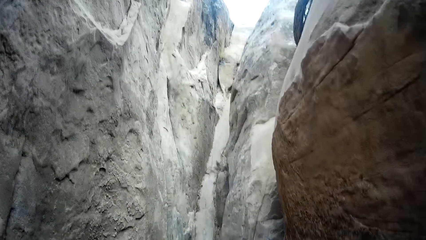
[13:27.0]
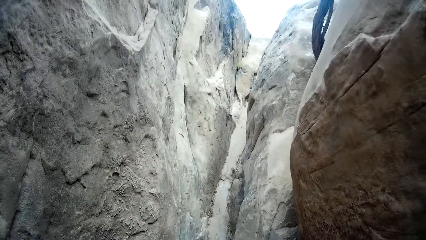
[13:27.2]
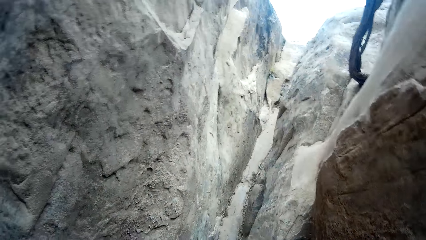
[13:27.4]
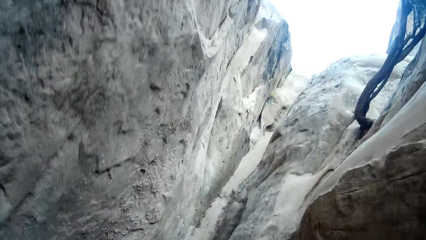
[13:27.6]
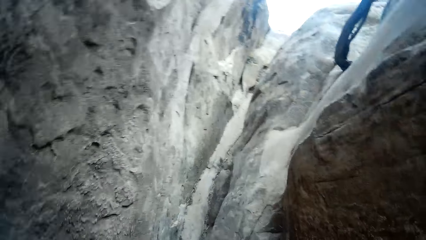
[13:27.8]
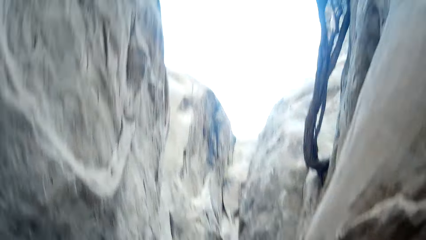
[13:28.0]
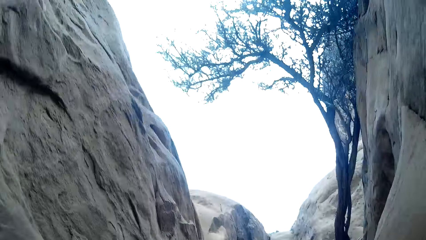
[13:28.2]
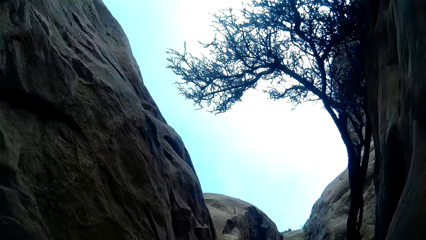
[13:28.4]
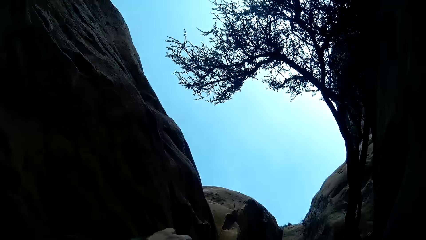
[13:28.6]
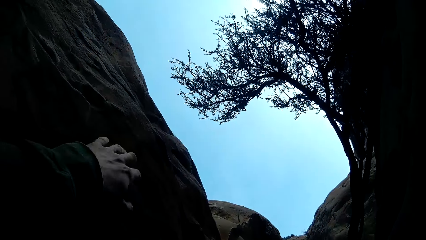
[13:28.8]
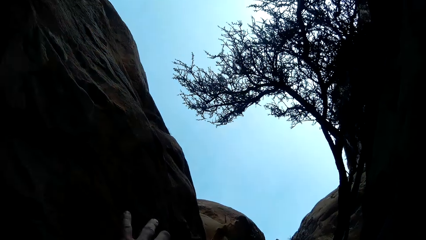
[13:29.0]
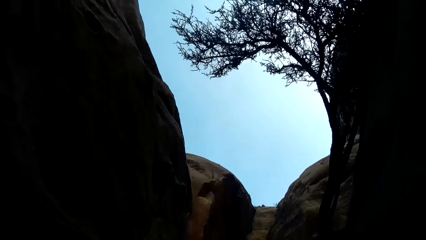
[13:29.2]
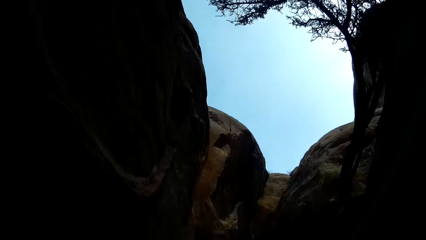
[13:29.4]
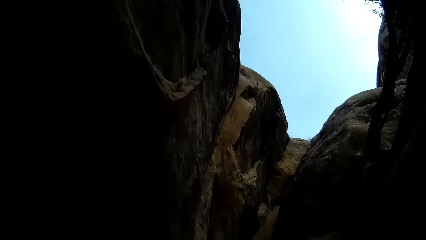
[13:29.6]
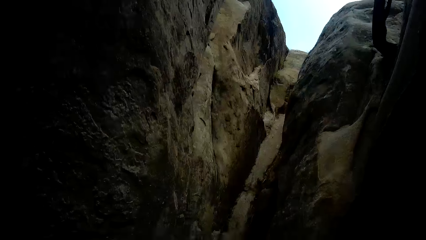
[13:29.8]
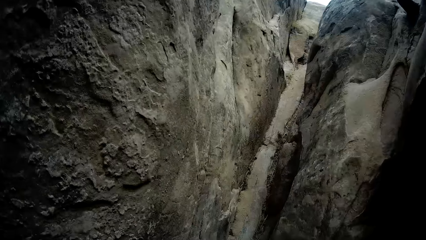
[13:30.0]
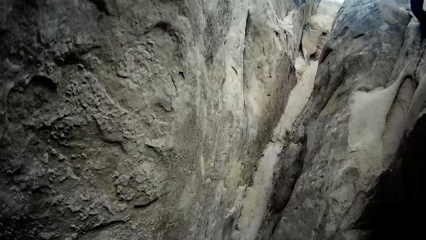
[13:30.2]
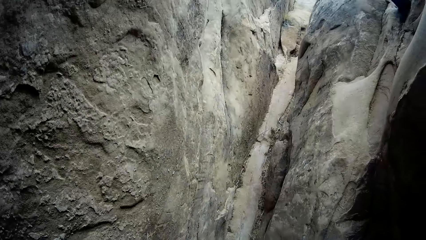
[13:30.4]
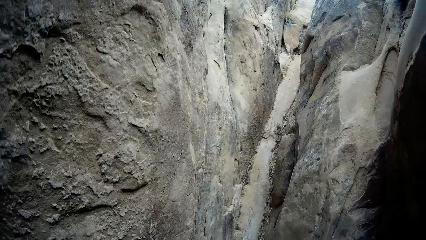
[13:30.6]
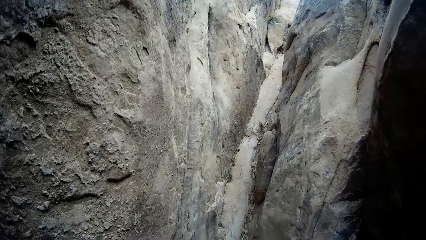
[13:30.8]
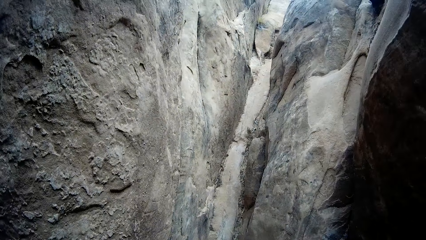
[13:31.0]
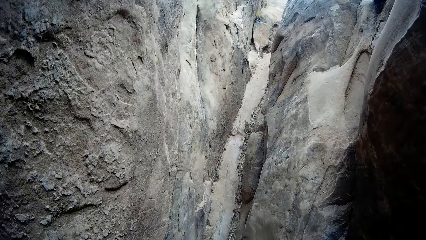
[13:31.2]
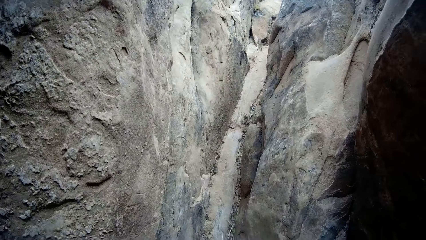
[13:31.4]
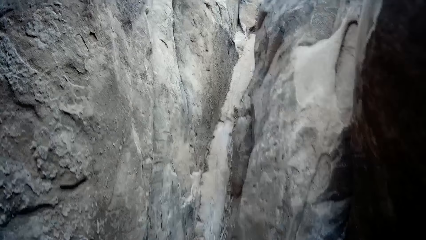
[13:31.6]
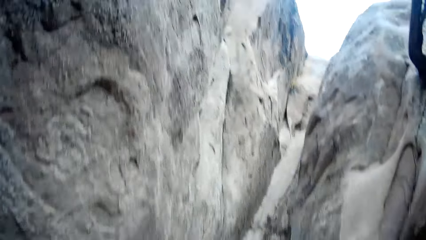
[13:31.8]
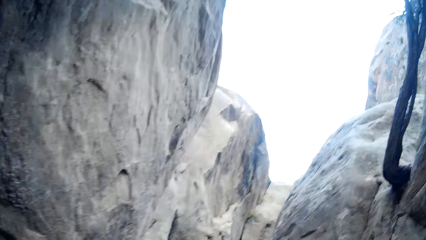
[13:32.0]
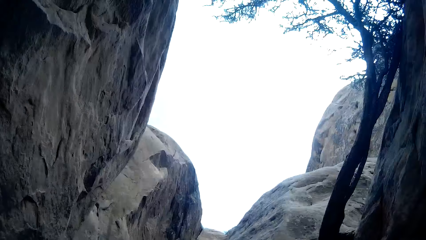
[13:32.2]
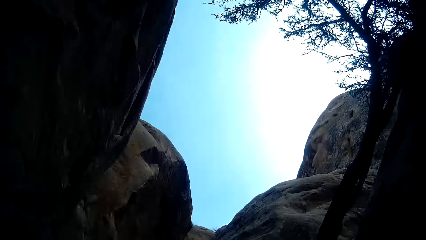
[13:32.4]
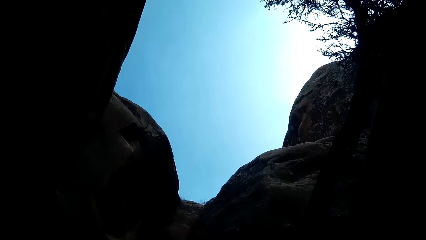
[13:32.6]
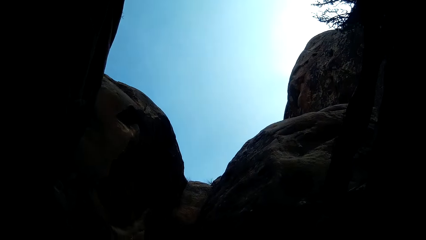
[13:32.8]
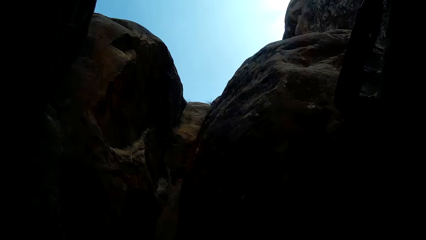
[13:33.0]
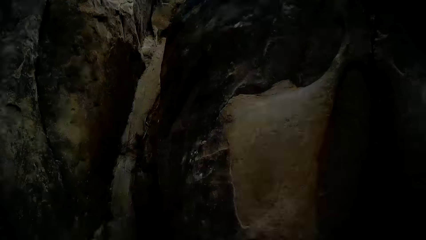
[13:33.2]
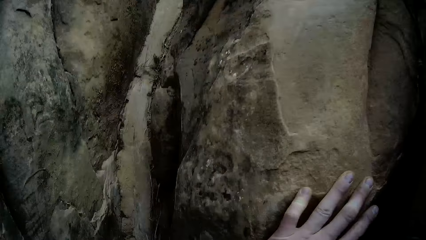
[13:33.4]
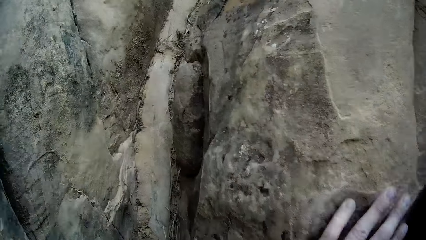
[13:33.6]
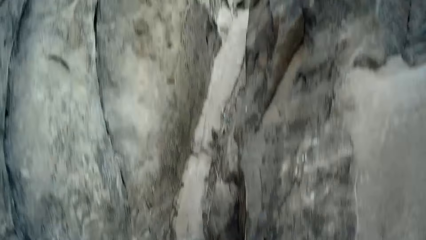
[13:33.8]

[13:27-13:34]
The camera wearer moves his left hand on the mountain.

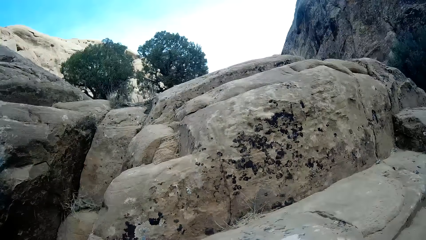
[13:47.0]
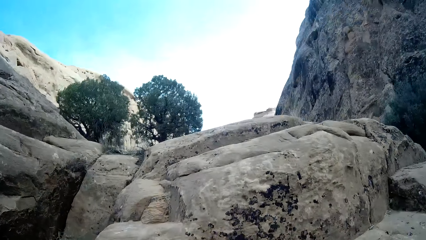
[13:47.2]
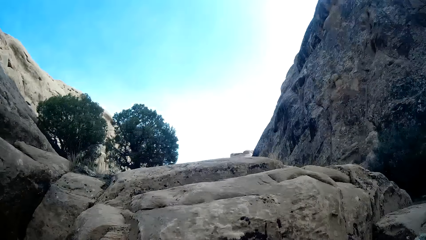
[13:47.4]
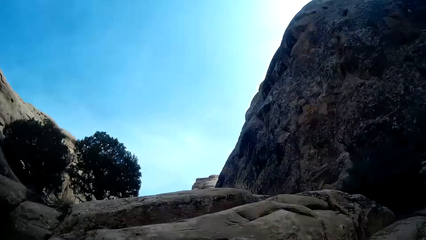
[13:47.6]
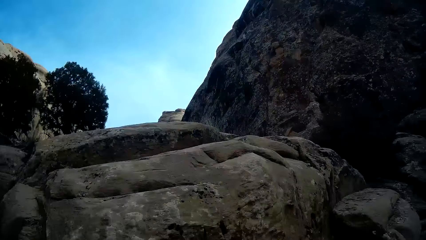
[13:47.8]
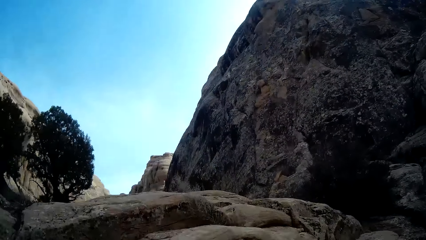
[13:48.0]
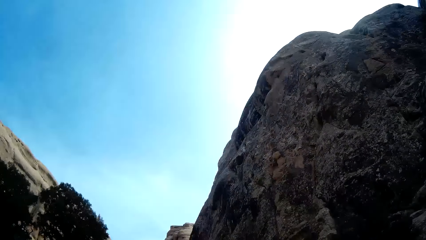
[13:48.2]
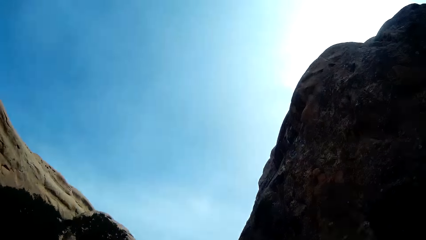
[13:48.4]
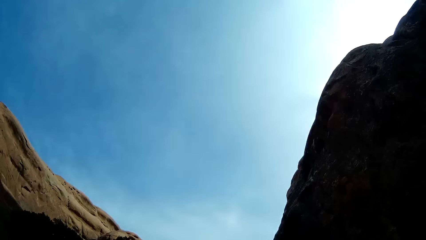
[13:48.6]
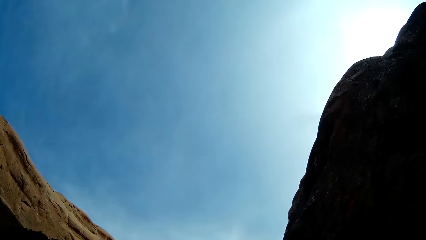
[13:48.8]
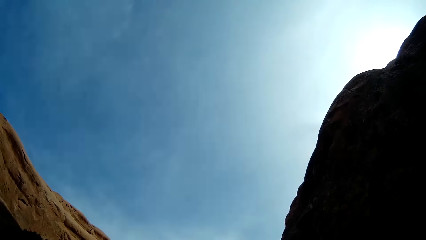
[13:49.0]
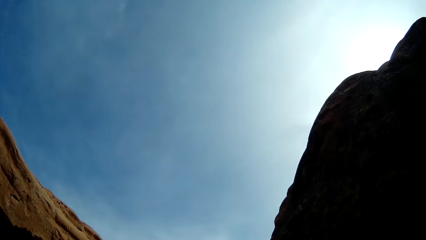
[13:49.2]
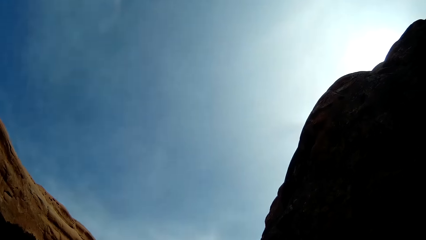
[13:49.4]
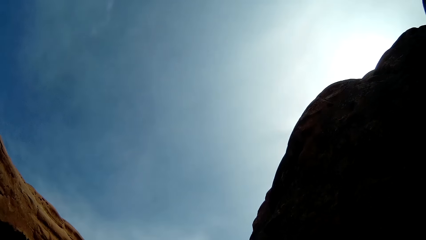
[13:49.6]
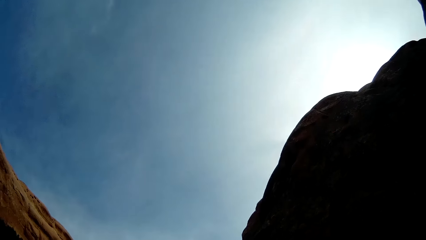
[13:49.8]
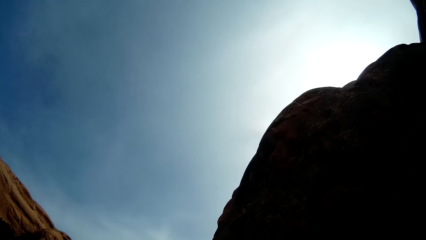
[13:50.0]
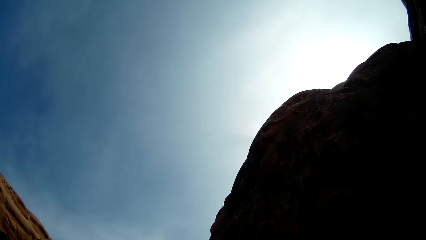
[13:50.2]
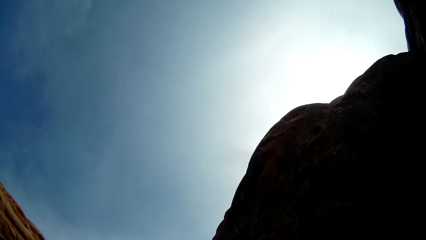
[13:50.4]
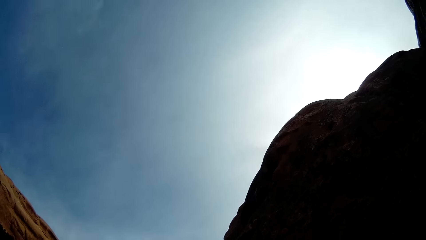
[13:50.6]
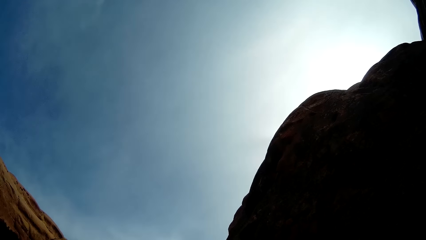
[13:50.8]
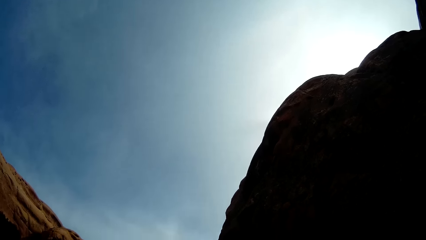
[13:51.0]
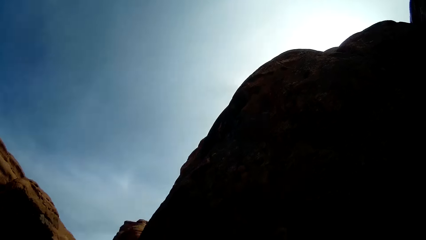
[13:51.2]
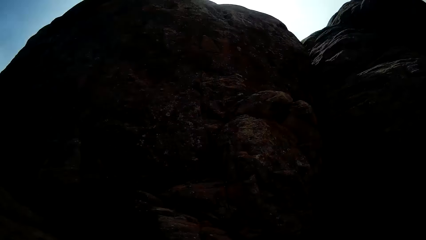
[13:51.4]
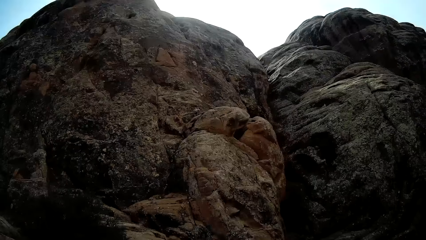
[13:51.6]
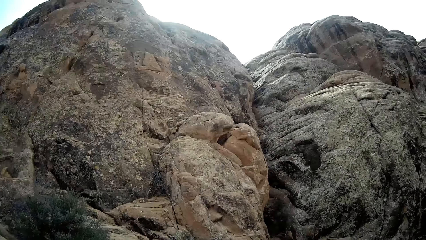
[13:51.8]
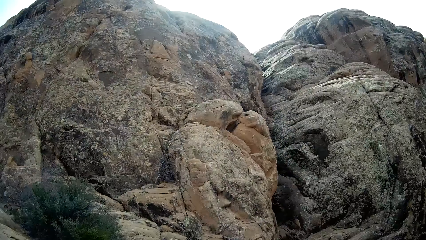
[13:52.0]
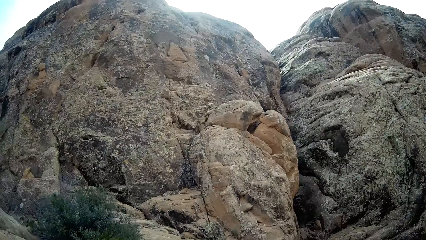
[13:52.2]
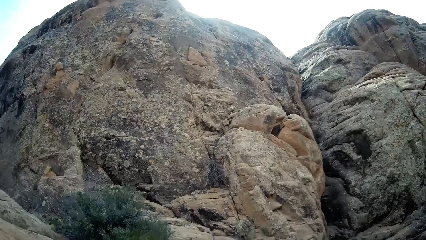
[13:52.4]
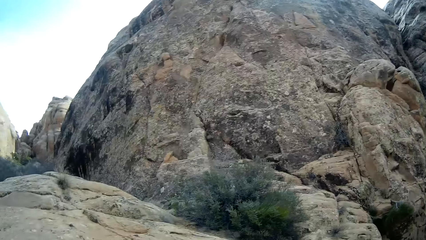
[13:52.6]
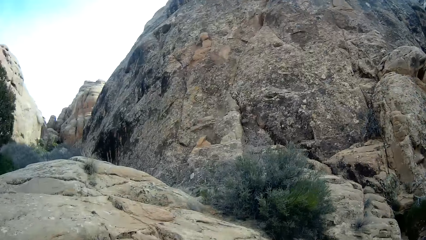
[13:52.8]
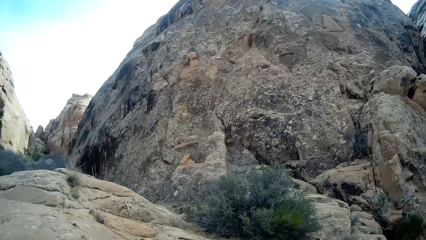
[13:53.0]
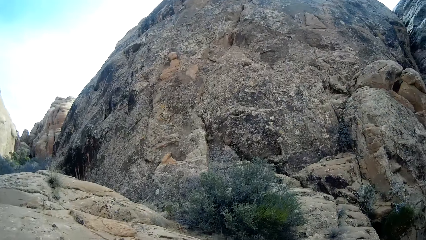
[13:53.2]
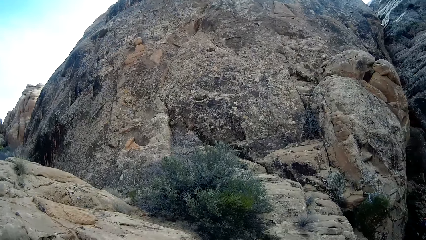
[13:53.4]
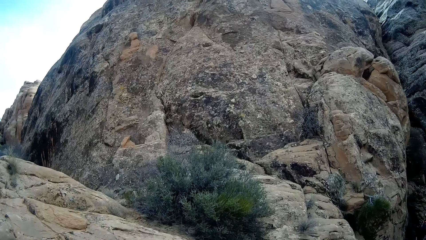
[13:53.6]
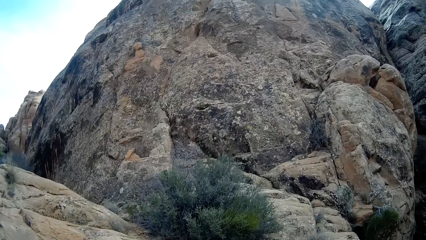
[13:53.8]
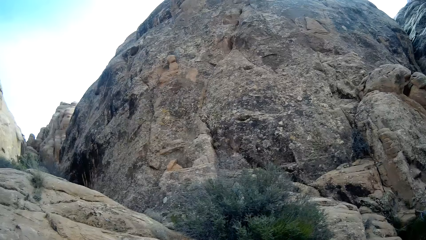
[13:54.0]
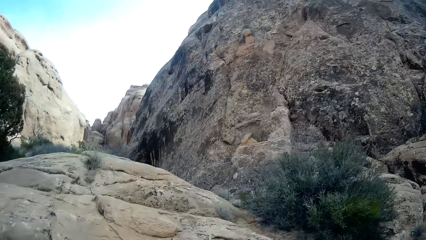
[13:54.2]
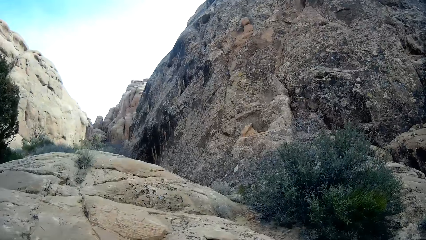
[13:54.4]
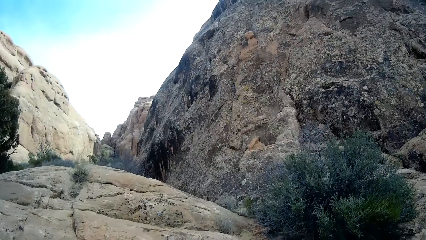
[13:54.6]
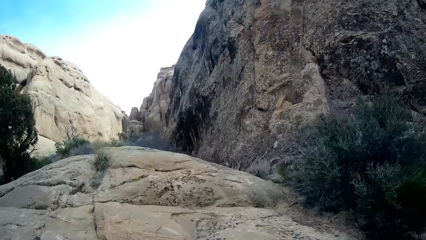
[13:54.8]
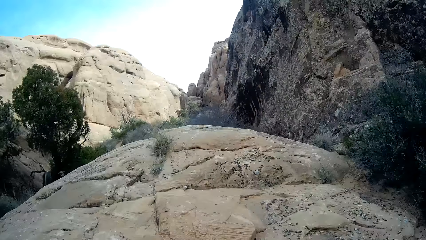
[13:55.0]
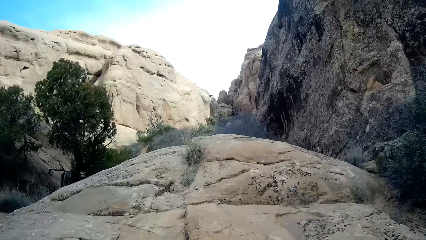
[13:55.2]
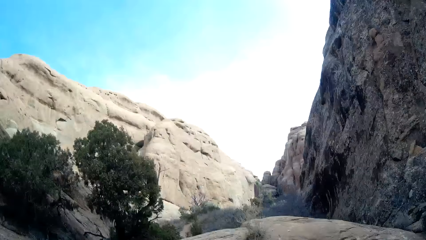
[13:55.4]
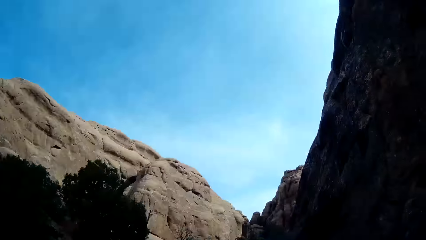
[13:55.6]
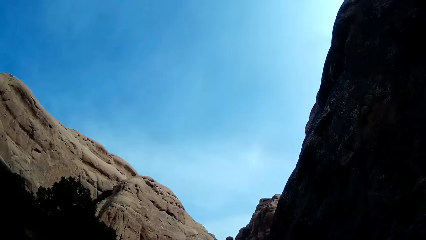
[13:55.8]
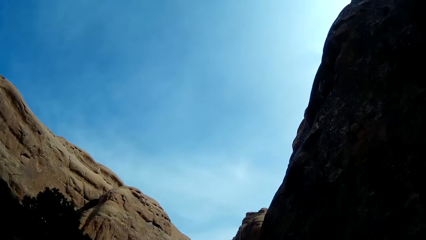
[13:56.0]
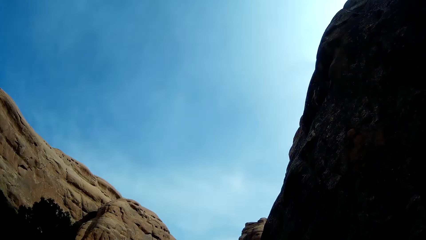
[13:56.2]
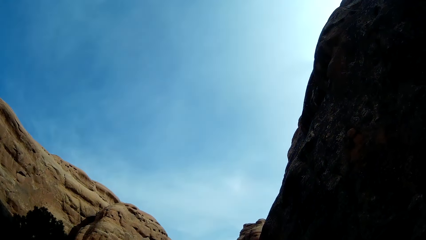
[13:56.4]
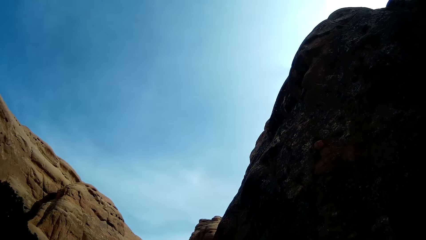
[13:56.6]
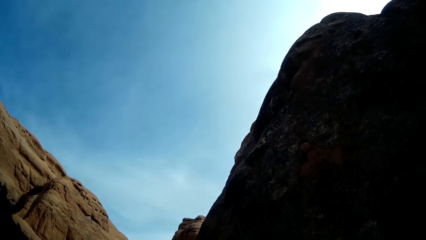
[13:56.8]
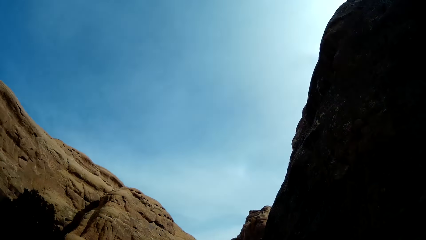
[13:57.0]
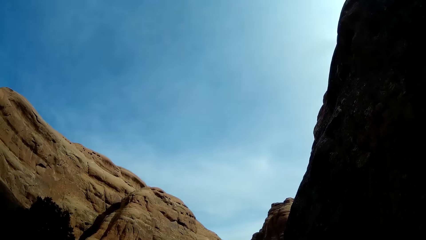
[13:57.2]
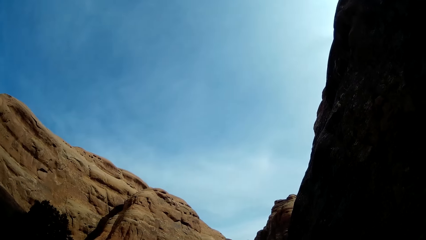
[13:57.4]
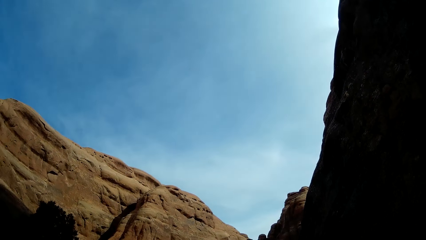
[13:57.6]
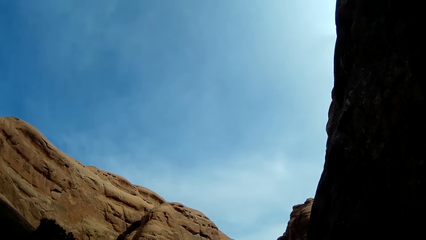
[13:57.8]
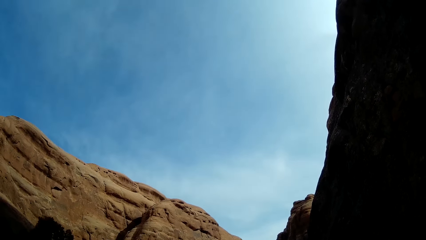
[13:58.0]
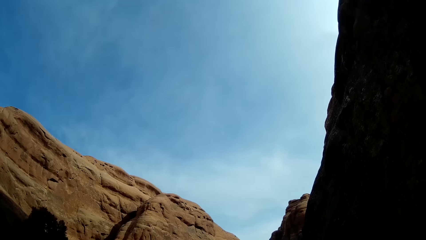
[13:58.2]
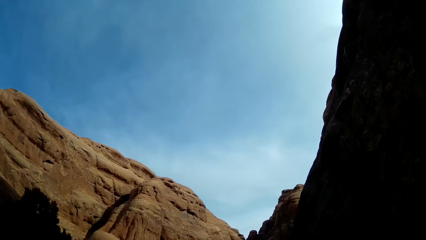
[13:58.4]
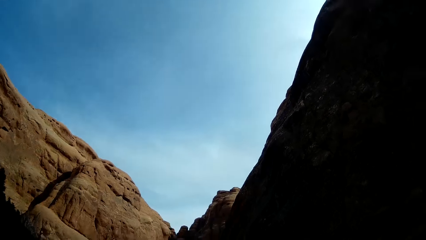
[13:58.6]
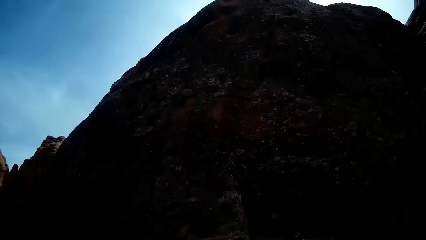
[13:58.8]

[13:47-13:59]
The camera wearer stares at the sky. They stare at the rock. They stare at the sky.
